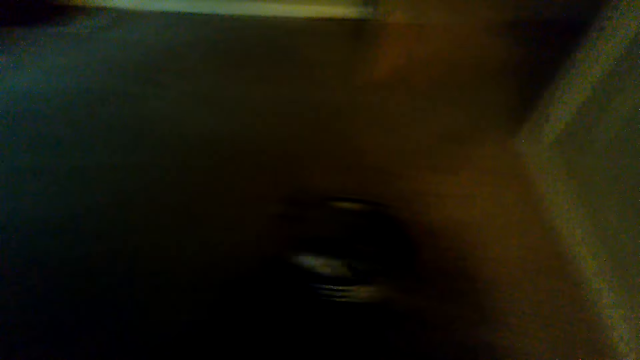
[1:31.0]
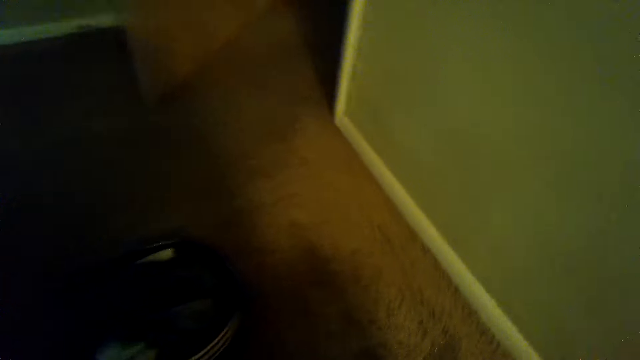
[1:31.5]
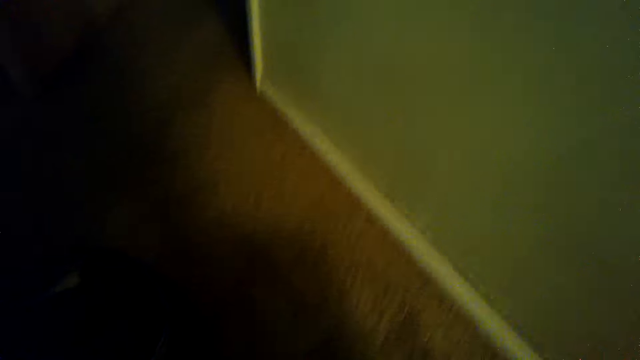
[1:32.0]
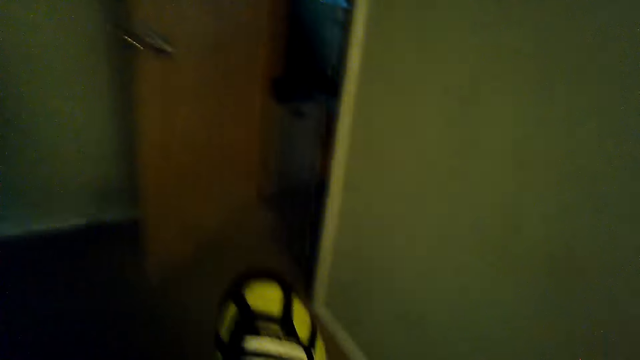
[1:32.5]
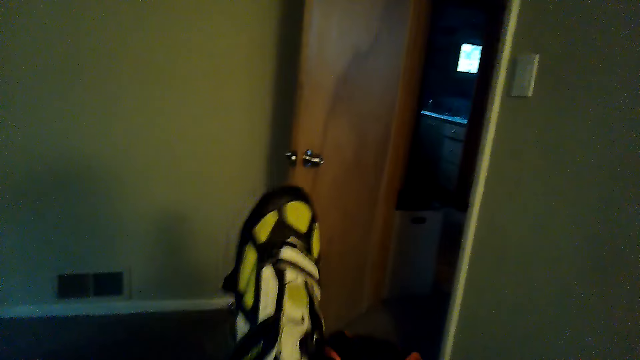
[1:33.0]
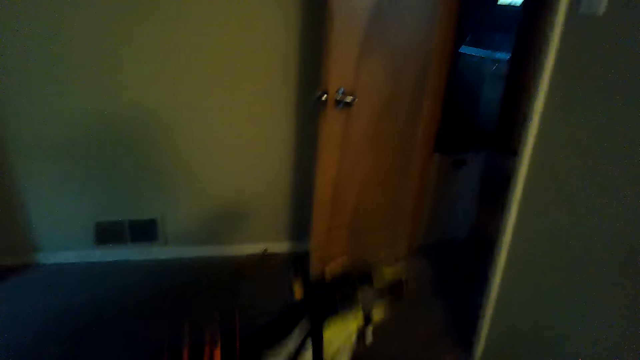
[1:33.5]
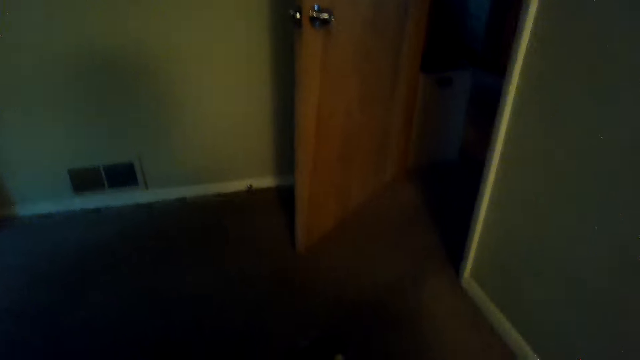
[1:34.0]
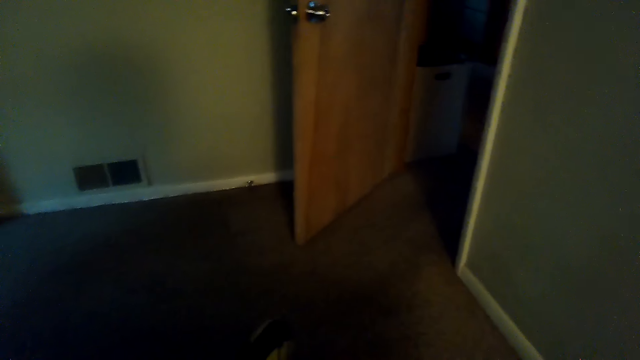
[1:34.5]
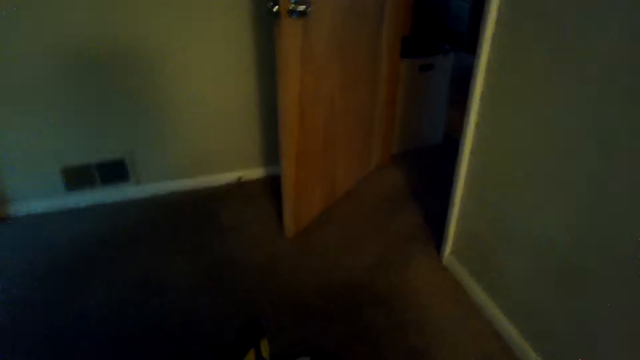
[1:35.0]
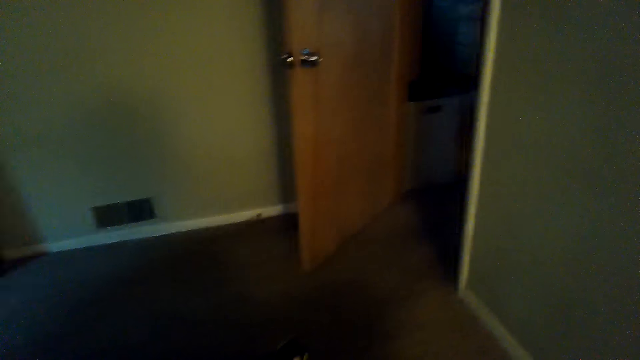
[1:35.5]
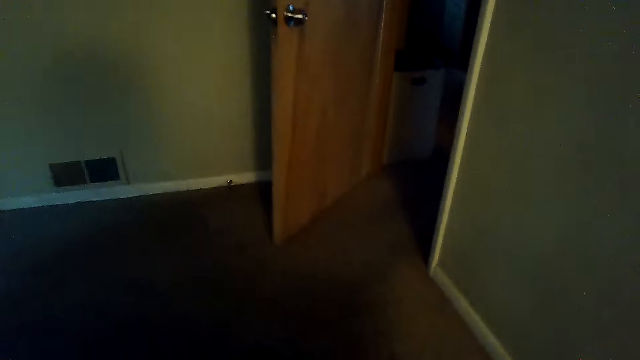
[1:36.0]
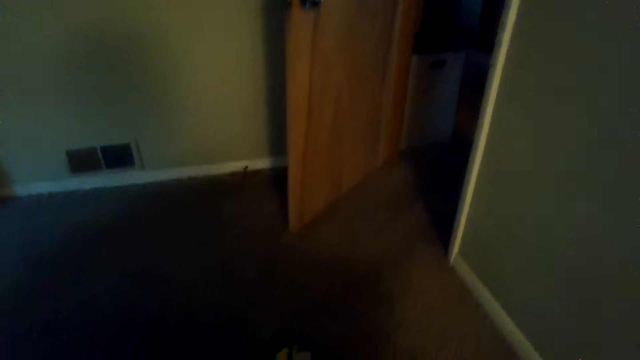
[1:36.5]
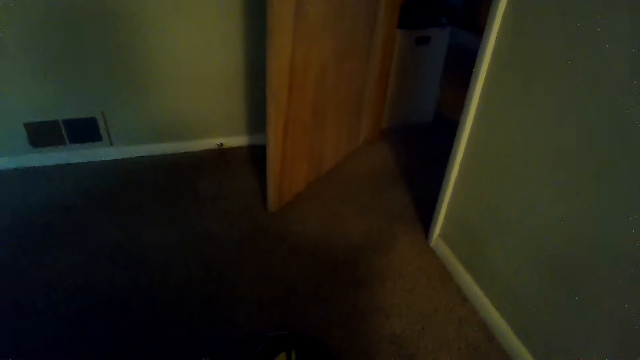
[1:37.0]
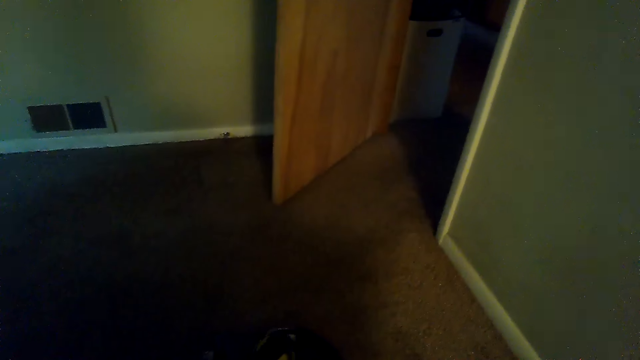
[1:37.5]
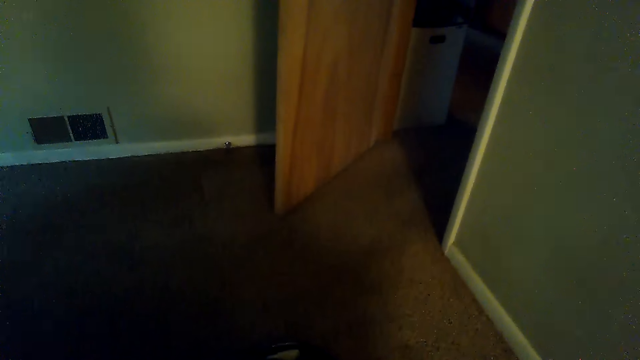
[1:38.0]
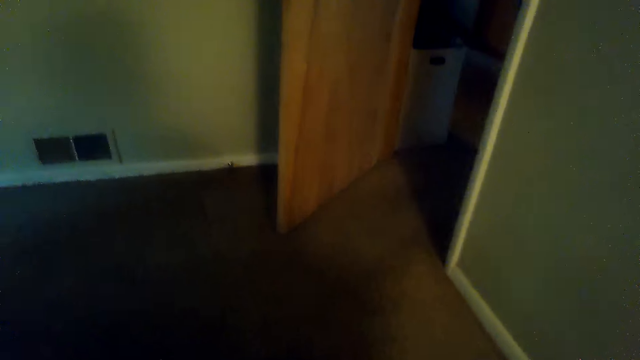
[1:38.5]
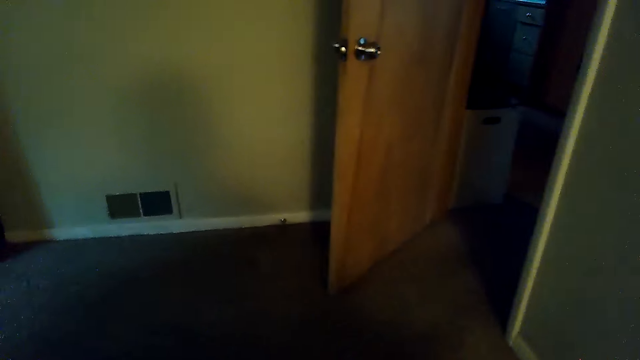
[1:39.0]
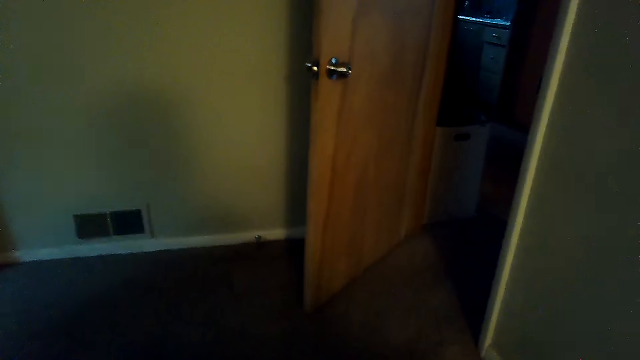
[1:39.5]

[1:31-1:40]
The camera wearer picks up shoes. They hold the shoe with a hand. They do something.

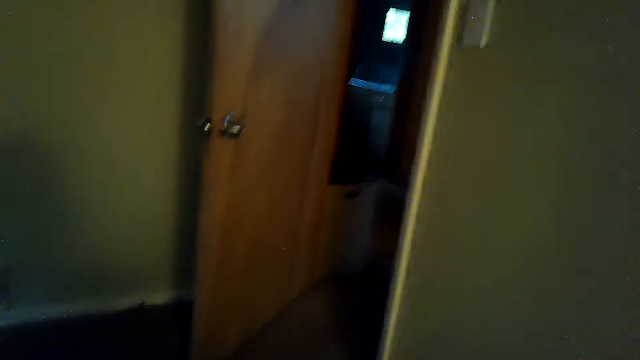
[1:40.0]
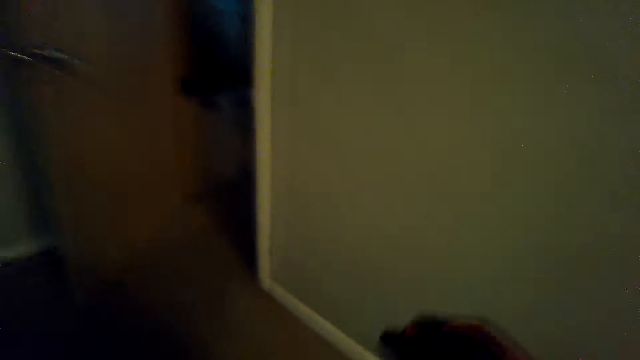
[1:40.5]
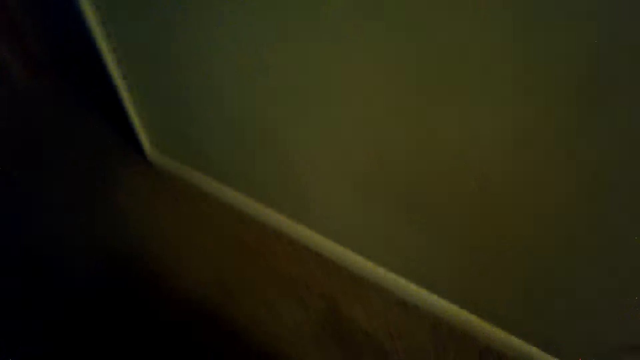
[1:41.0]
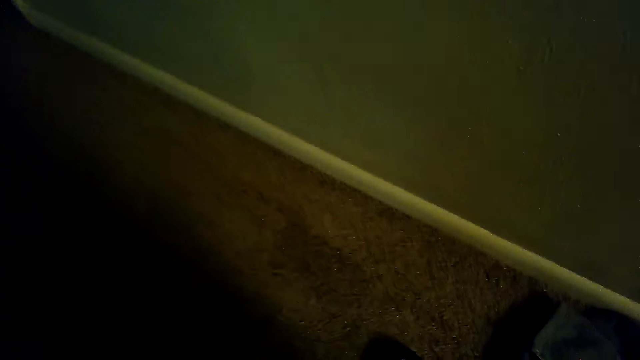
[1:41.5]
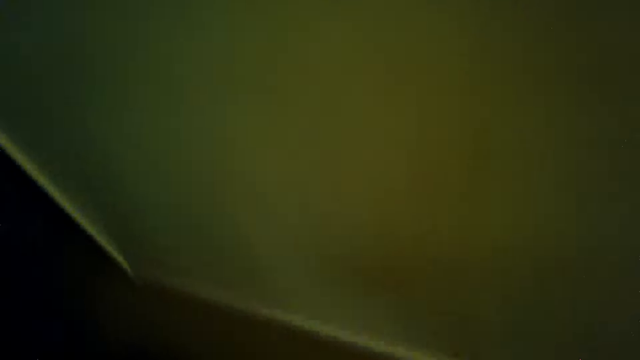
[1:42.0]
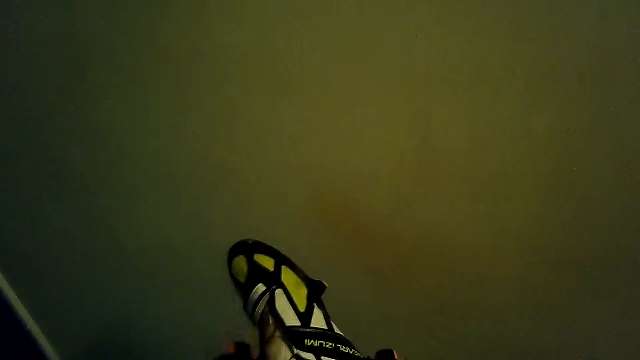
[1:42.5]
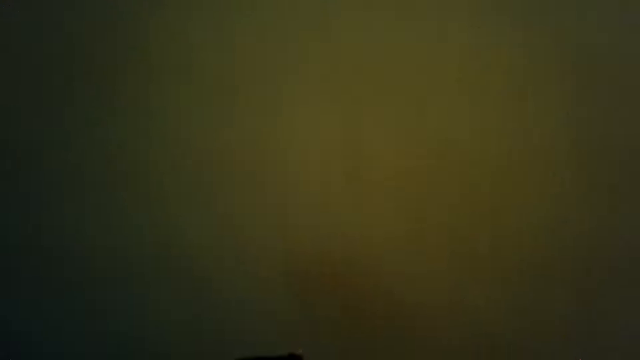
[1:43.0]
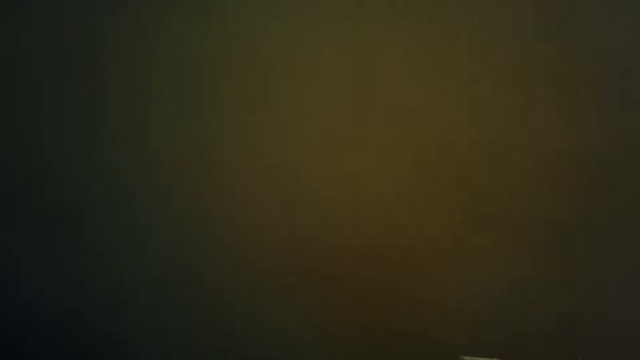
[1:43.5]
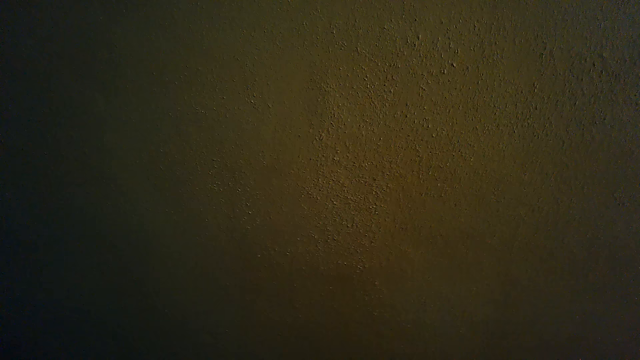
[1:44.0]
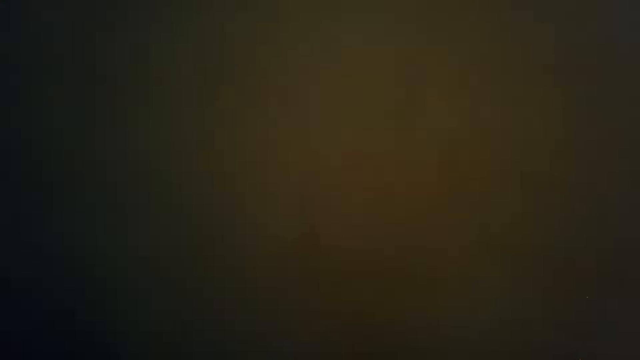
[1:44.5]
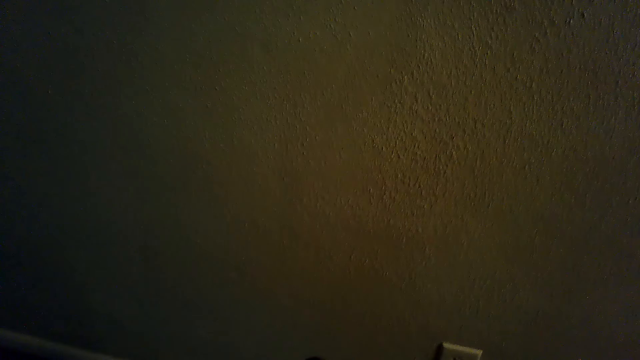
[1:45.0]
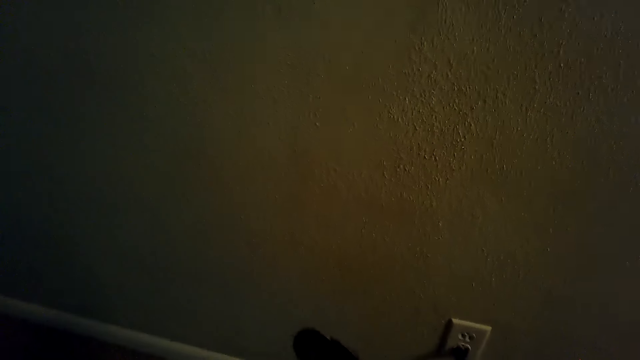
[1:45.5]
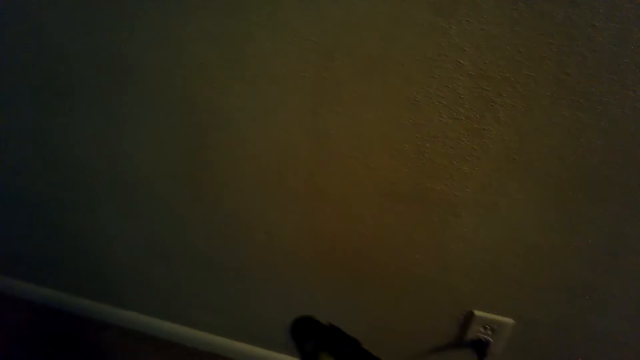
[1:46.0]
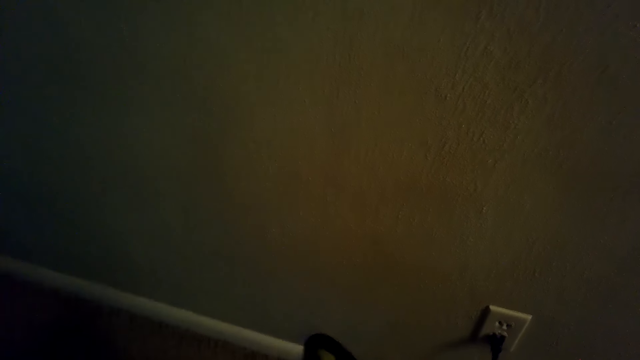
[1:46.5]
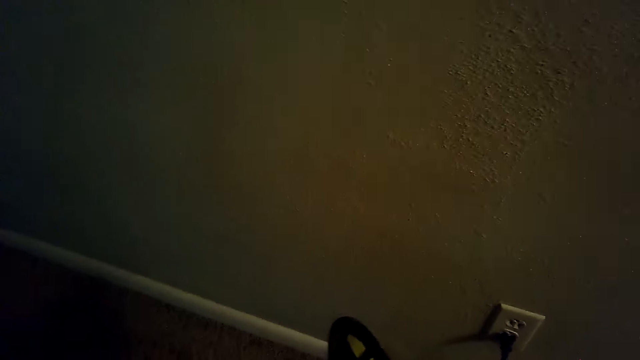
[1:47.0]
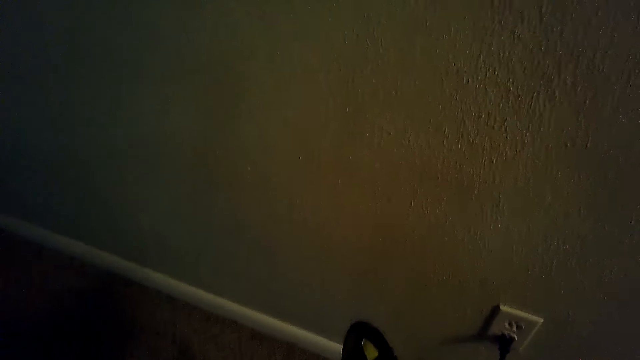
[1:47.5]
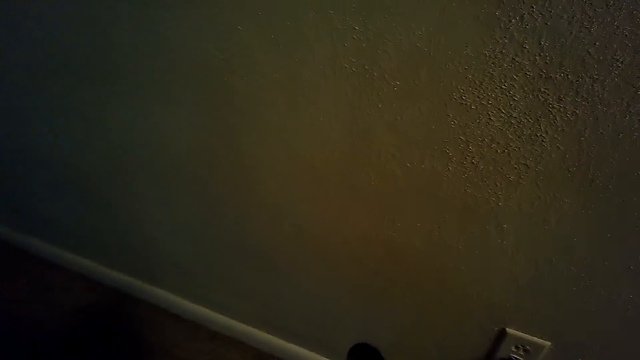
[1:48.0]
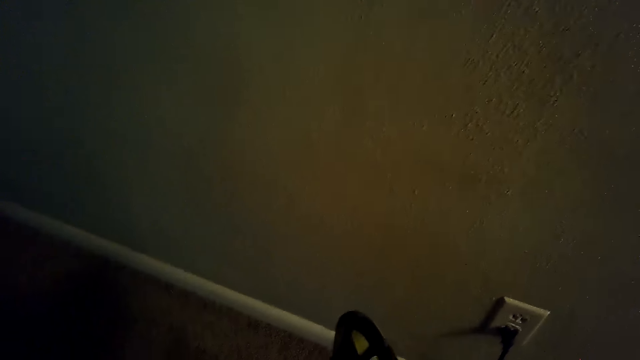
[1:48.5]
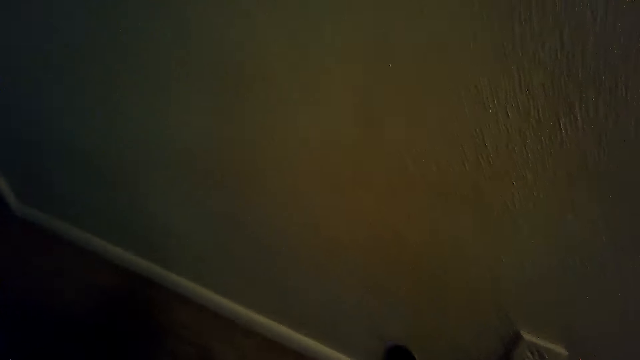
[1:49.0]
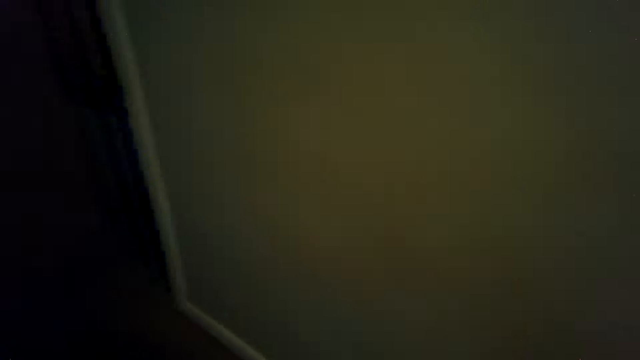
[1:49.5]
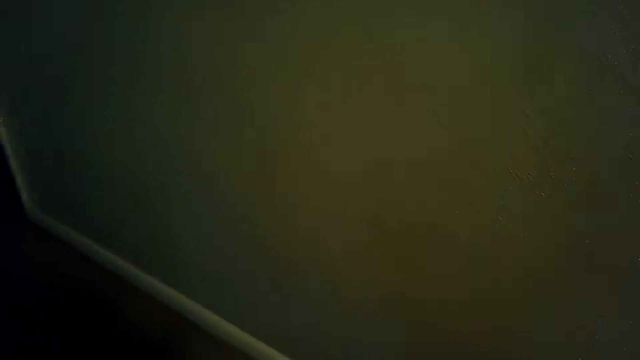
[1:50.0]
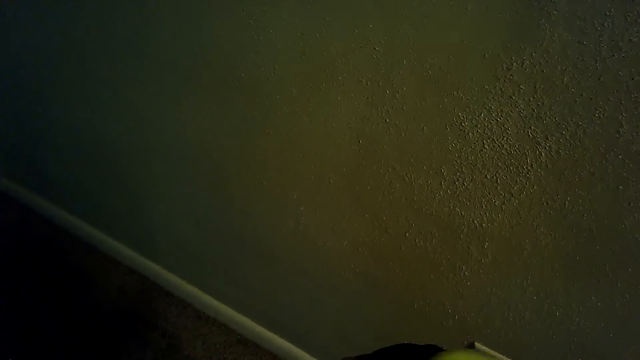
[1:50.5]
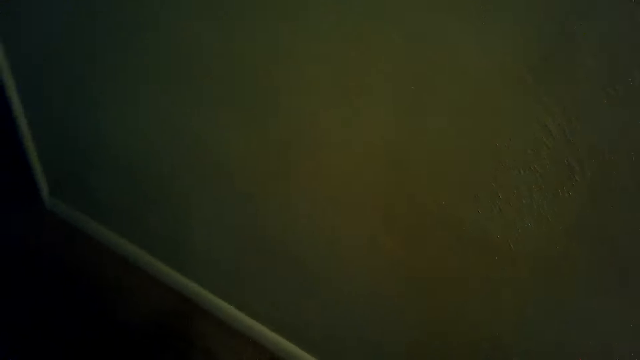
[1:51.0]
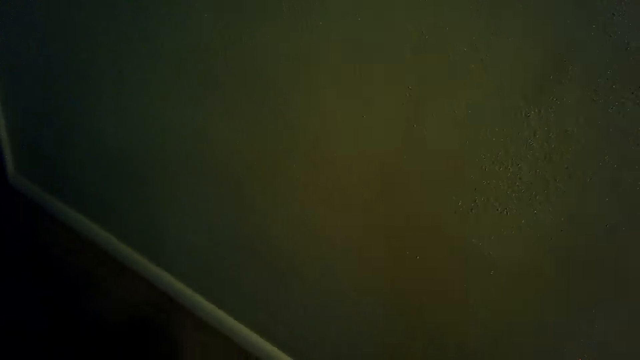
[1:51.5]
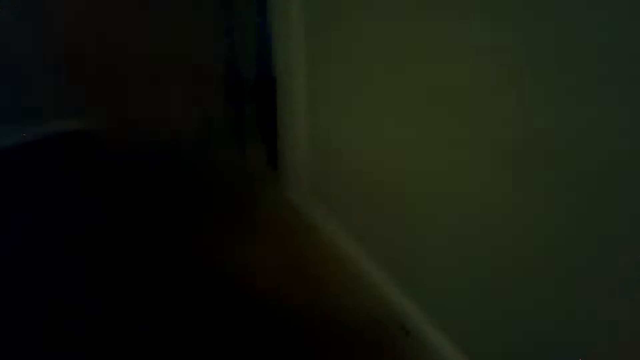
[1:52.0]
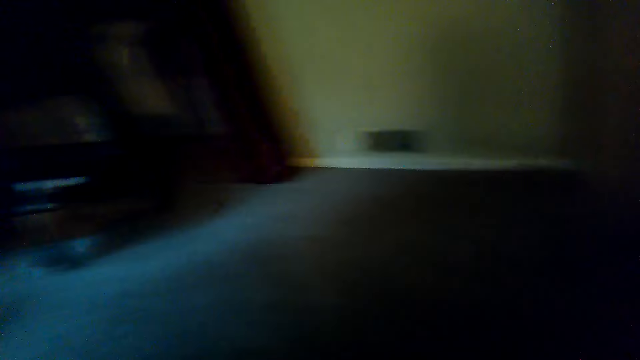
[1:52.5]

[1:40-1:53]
The camera wearer holds the shoe with a hand. They do something.
